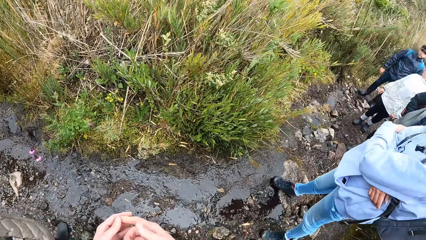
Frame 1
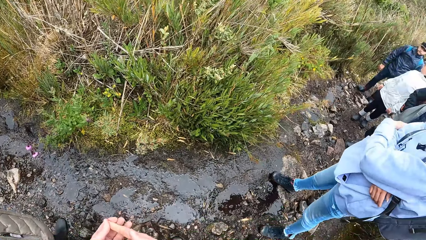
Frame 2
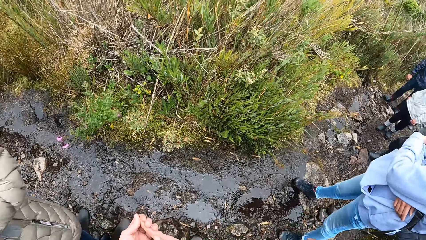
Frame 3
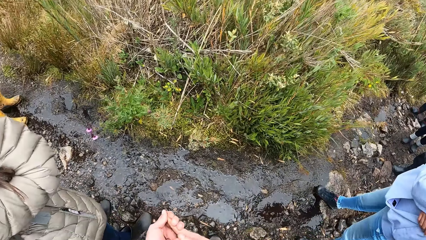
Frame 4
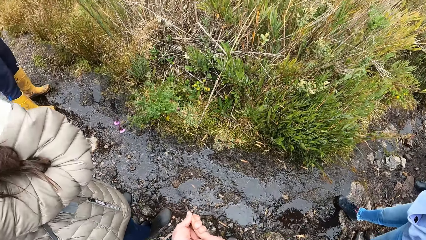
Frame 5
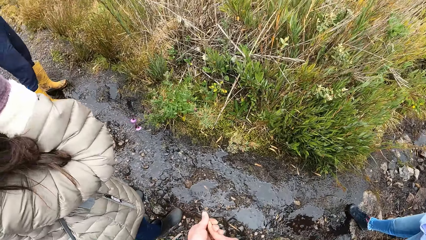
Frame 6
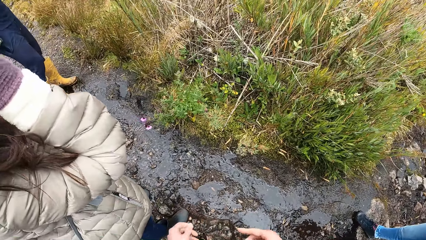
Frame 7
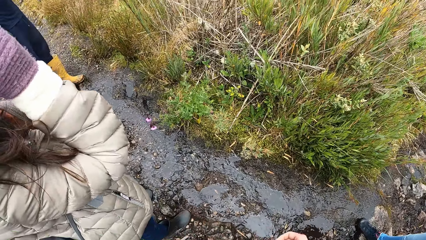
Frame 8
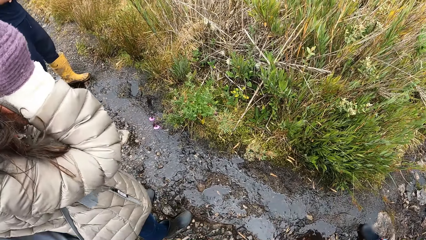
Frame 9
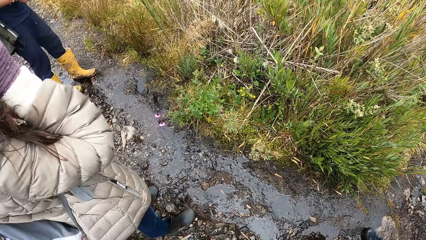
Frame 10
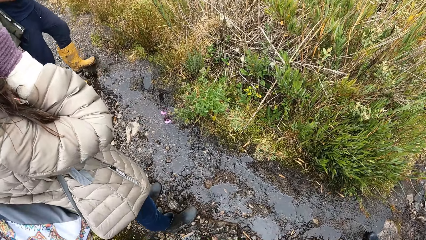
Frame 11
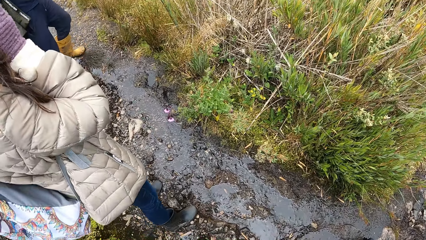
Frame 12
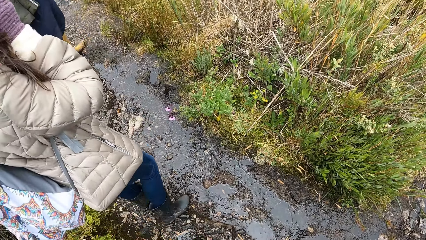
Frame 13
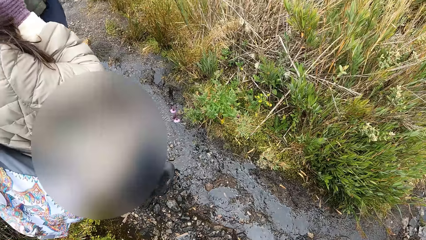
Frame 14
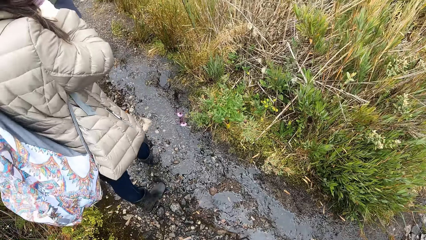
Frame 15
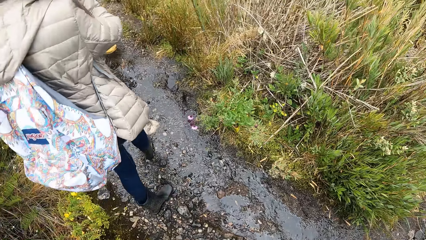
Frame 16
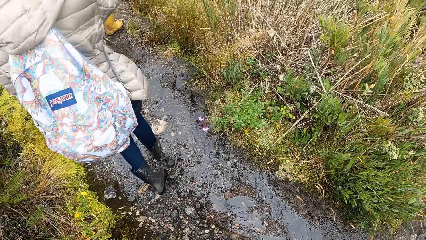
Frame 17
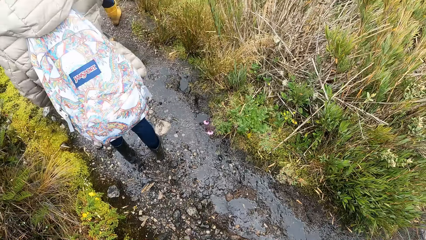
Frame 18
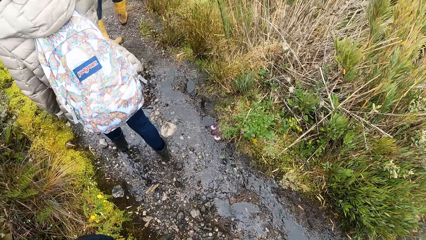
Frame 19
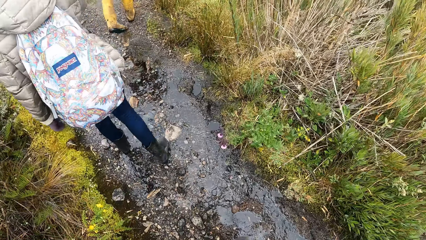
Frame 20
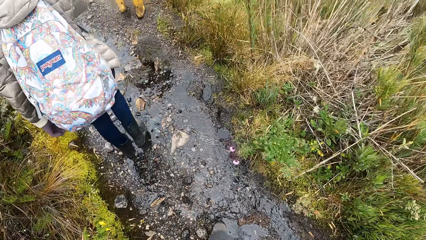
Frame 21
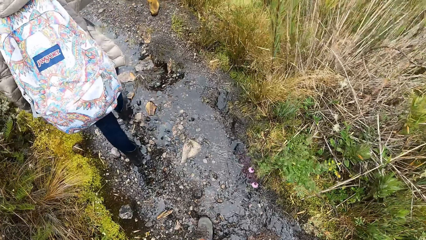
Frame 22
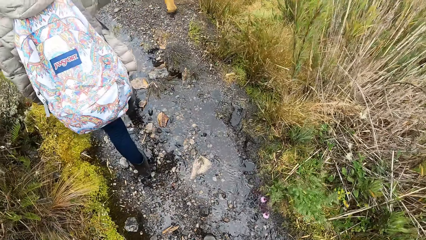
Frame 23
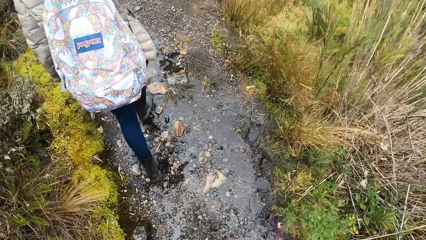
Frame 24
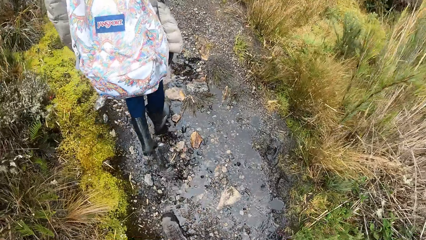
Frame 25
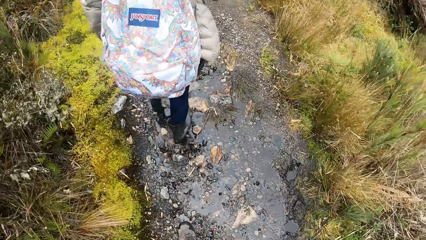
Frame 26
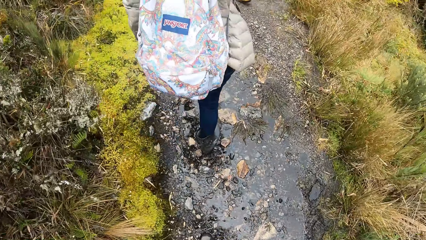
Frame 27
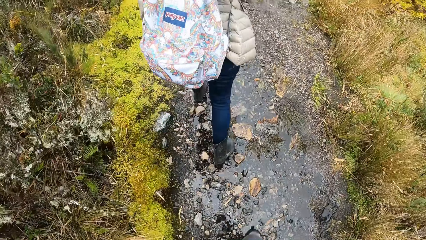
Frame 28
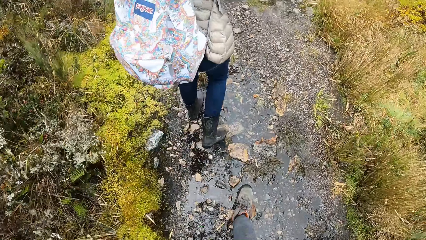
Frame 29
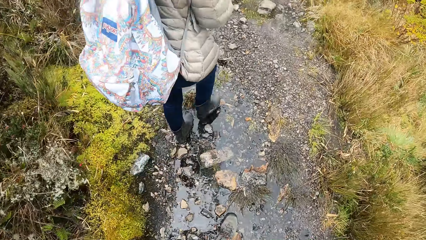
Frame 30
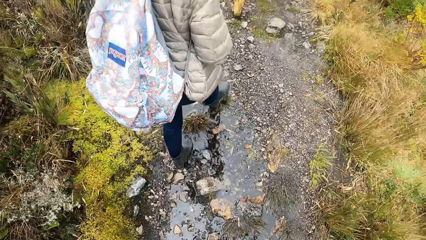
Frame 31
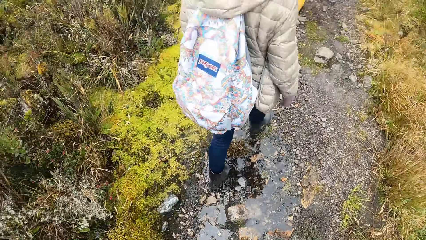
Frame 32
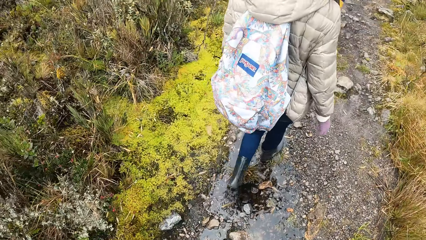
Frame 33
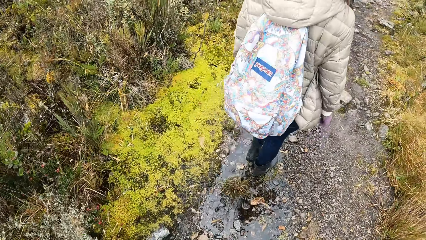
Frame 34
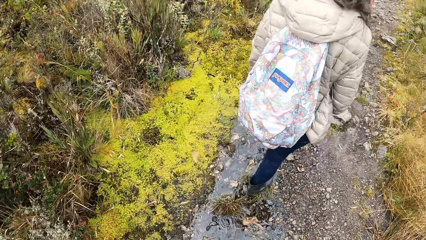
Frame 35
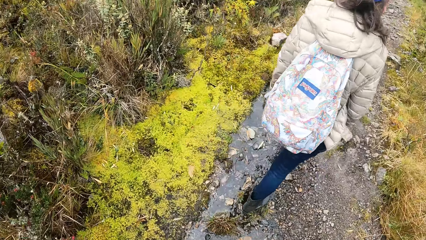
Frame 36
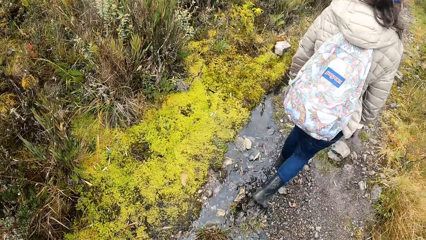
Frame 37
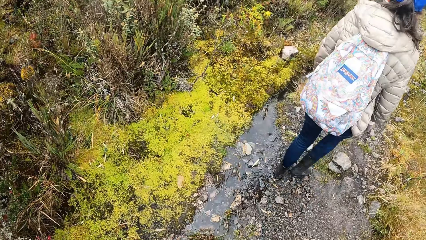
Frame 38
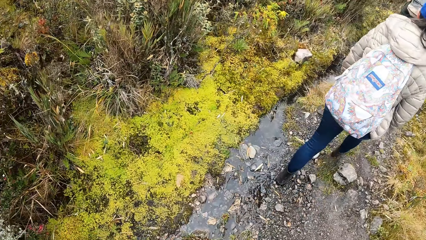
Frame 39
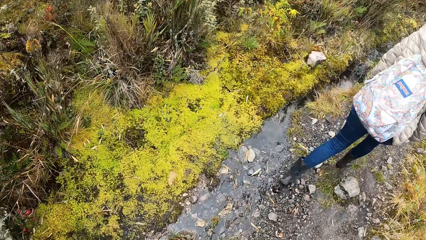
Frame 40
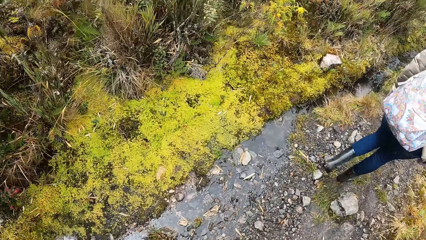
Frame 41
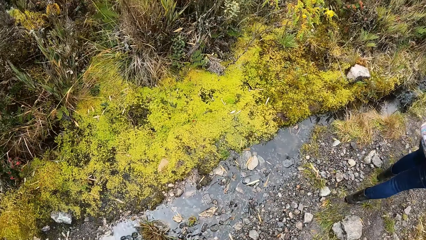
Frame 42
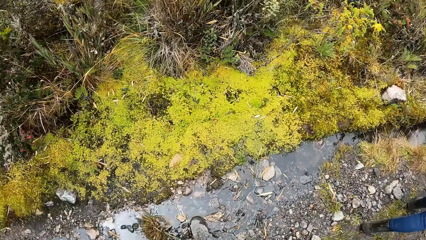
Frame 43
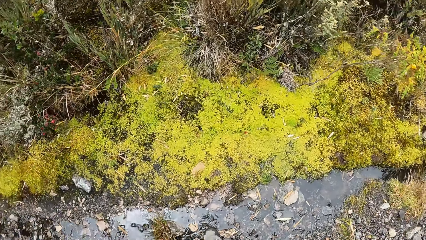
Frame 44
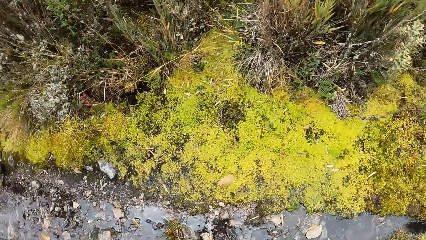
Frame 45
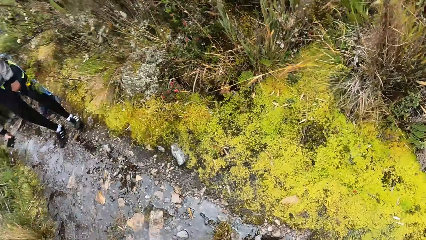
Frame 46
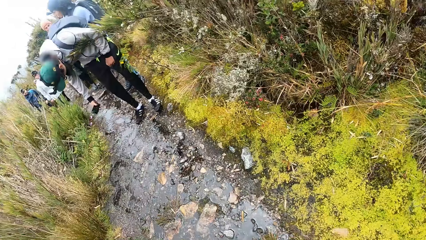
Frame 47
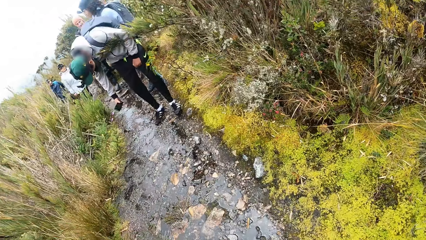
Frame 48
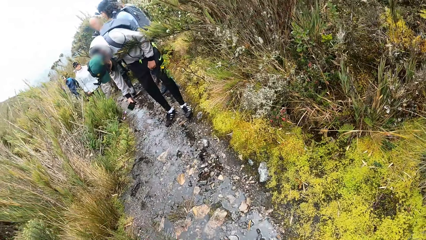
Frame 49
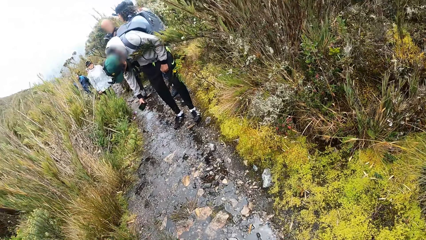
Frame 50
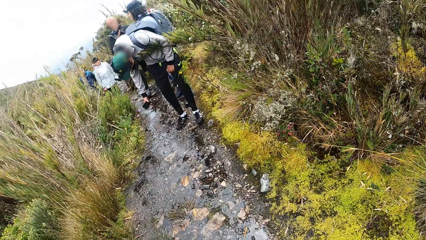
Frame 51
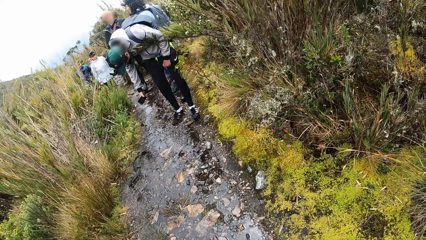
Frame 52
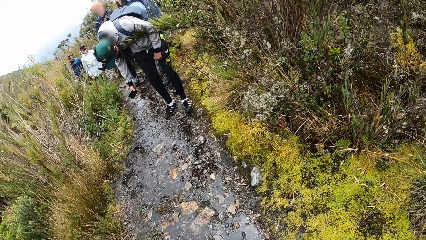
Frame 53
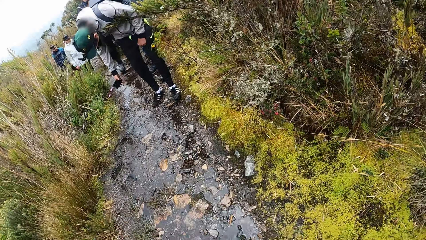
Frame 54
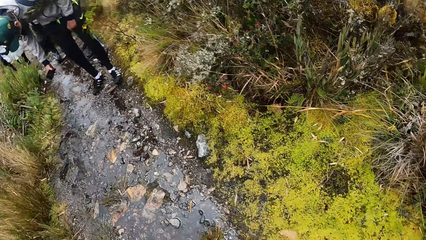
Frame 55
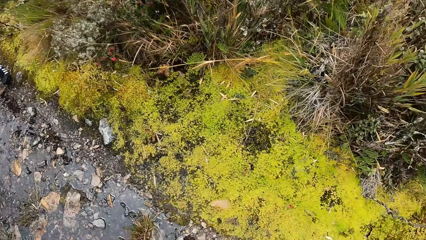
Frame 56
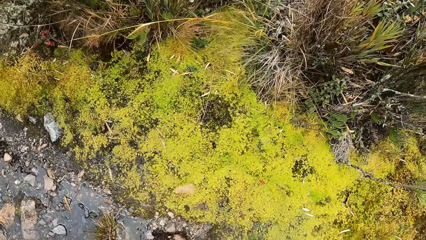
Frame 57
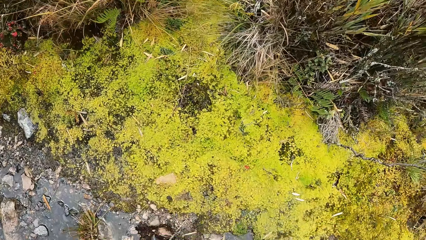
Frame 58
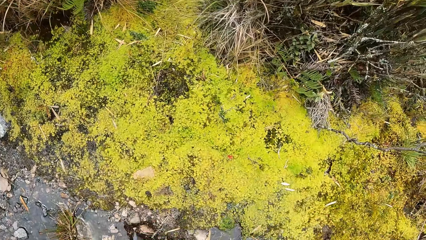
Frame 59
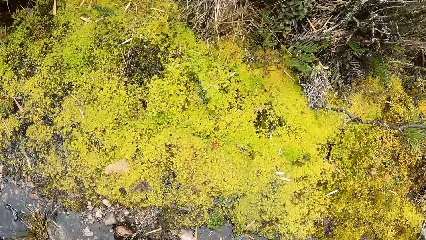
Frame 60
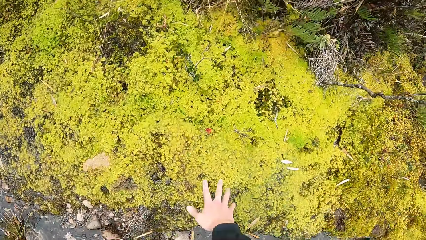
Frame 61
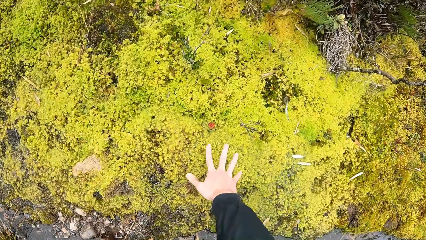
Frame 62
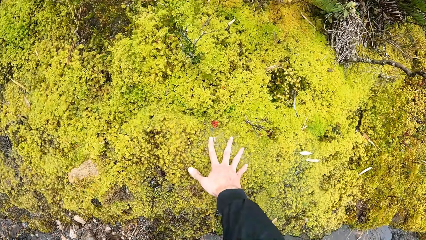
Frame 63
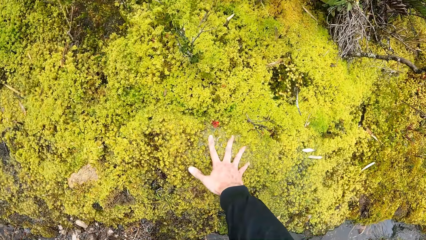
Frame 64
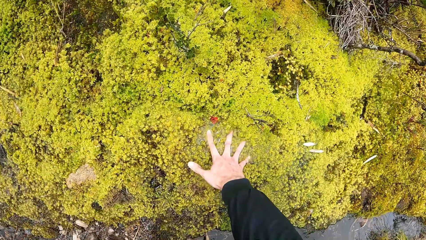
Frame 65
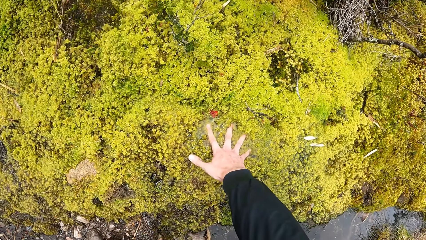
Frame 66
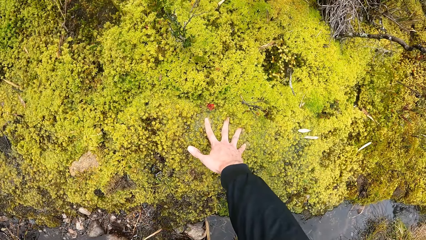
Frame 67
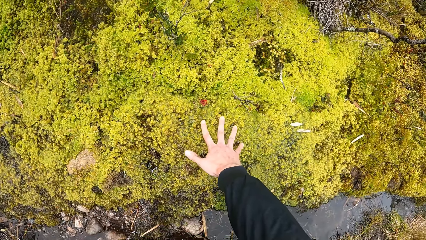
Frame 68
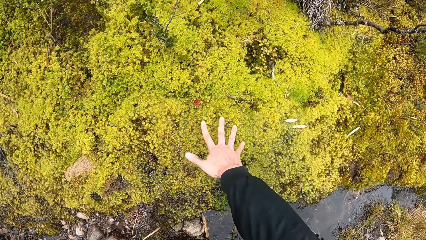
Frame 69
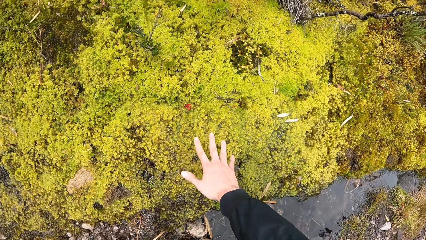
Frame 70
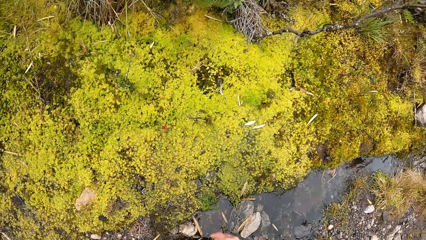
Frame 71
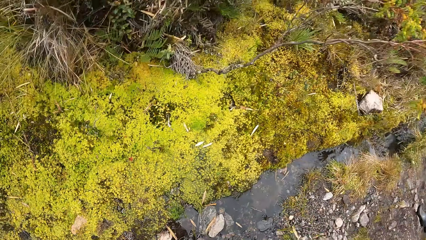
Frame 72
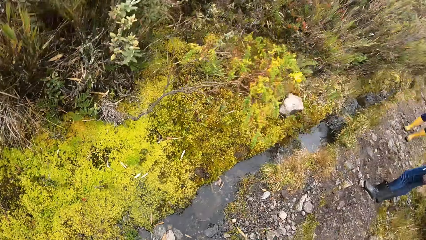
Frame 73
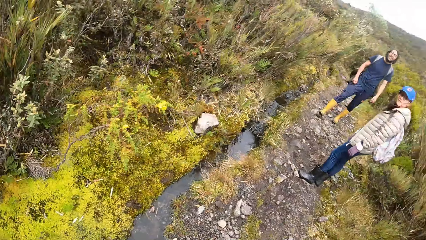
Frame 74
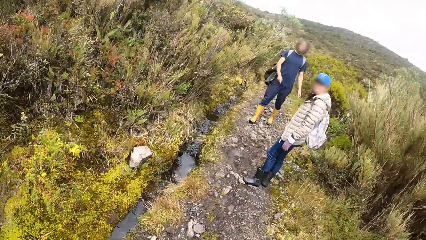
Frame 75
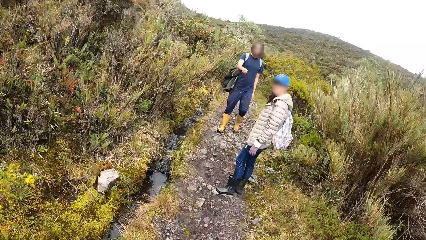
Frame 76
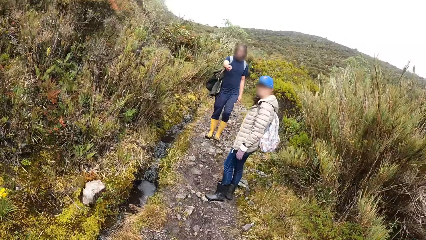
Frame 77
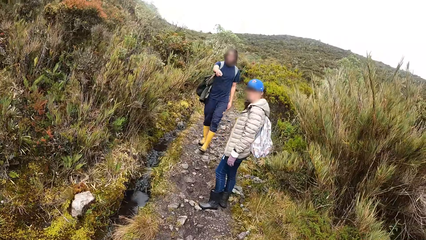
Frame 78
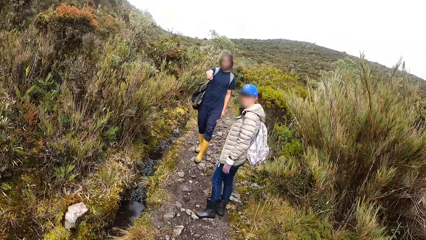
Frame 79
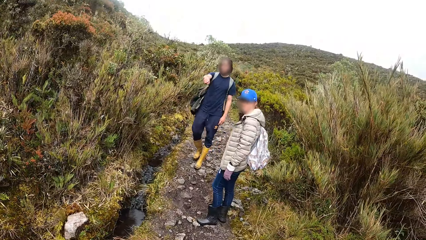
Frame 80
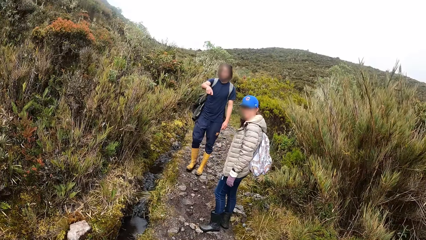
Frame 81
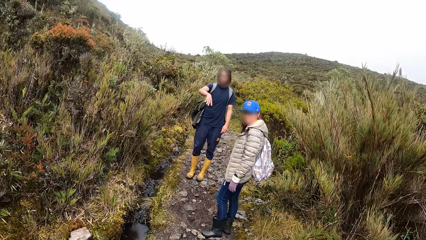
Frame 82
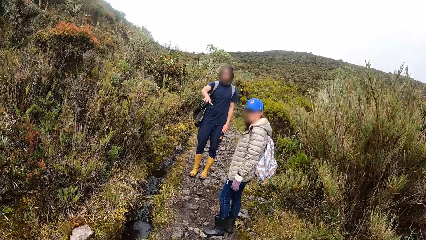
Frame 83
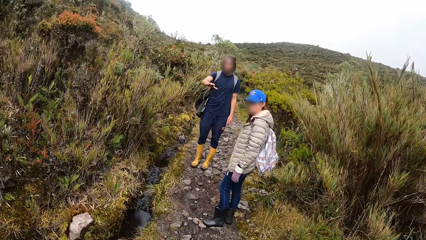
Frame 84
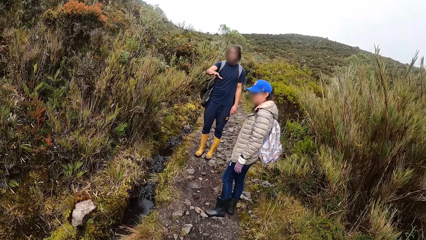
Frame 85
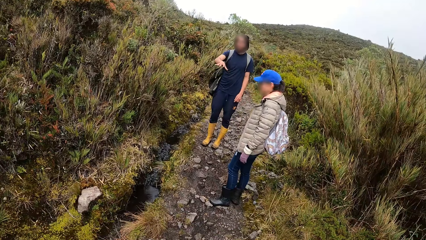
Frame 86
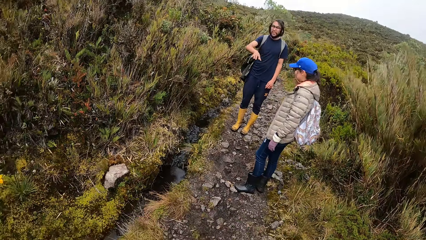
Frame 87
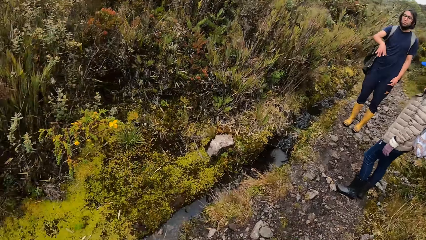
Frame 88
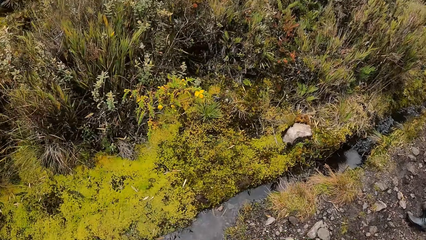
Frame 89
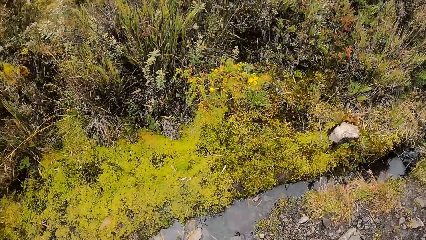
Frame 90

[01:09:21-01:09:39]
The camera wearer holds the hands. She looks at a plant. She walks with the colleagues. She looks at the plants. She looks at the colleagues. She turns towards a group of people. A man snaps the plant with a phone in his right hand. The camera wearer looks at the flowers. She places her right hand on some plants on the ground. She removes her right hand from the plants on the ground. She turns toward another man and a woman. She looks at the colleagues. The other man points his right hand towards the camera wearer.
